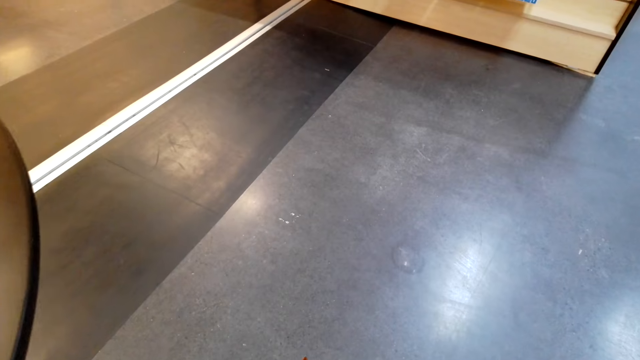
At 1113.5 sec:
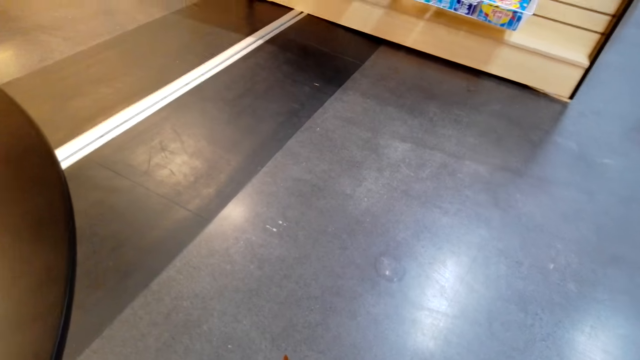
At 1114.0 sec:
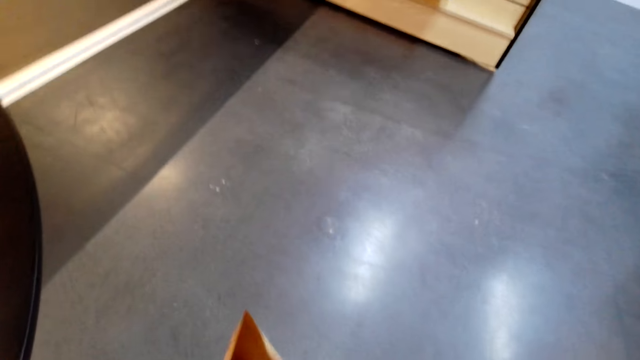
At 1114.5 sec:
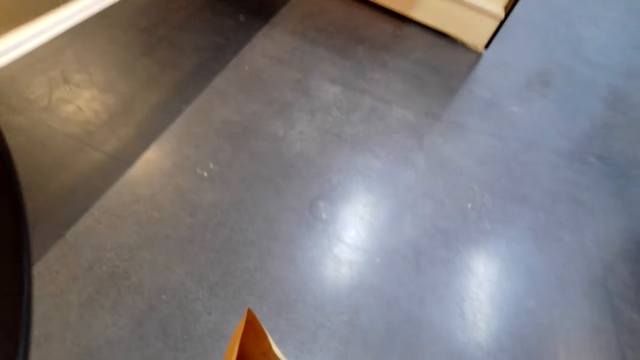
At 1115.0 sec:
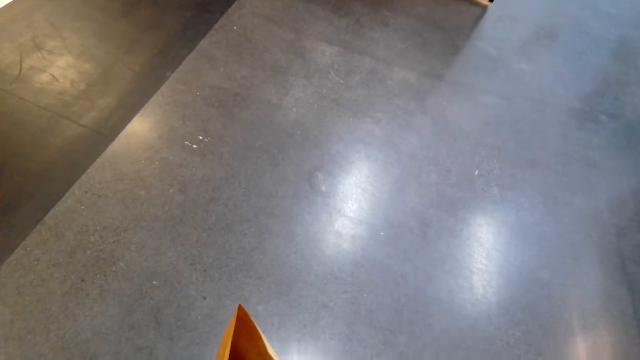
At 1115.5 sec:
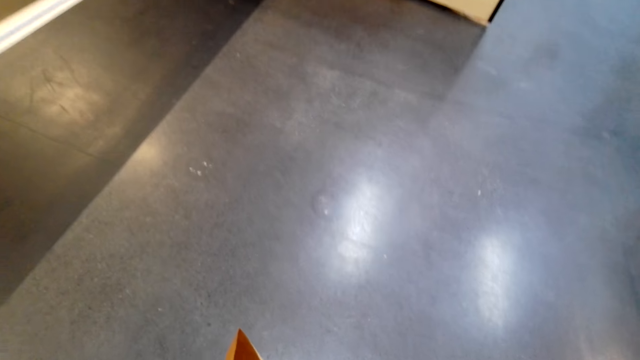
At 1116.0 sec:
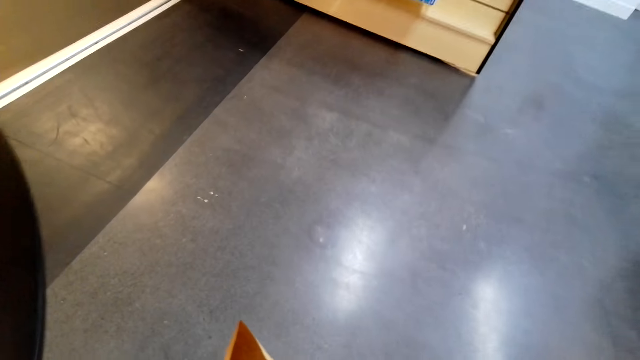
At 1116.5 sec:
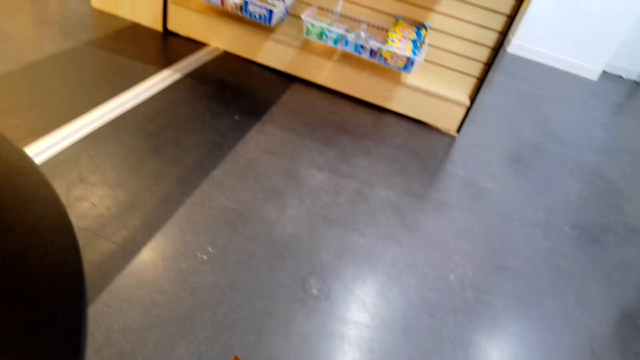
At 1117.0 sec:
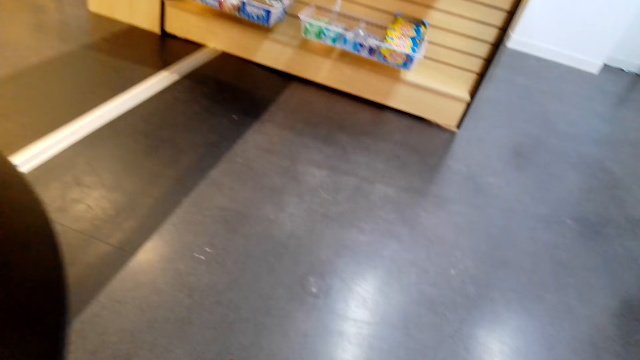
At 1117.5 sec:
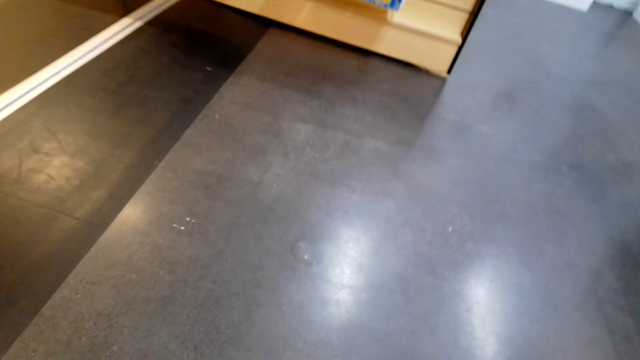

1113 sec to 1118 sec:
The camera wearer puts the goods down on the floor.

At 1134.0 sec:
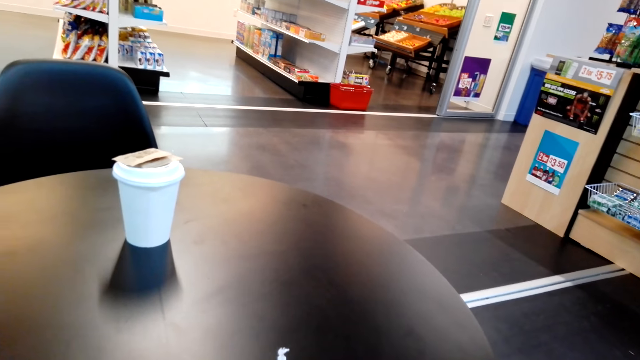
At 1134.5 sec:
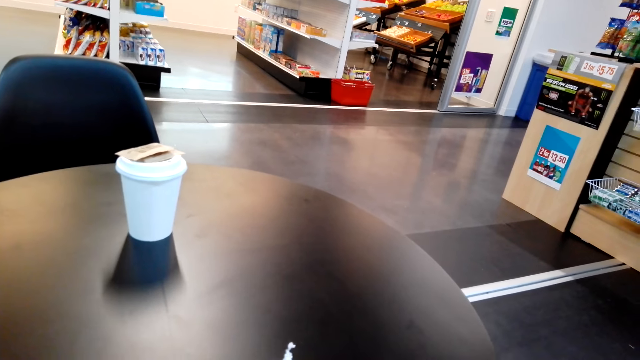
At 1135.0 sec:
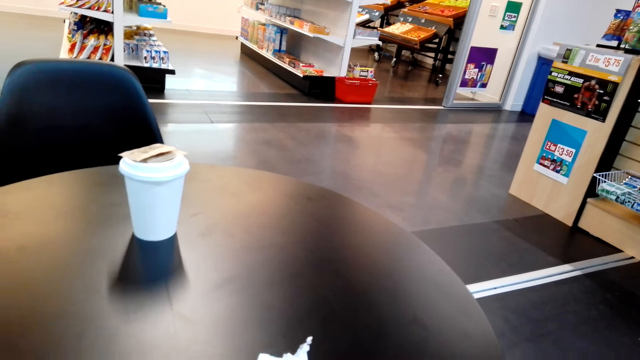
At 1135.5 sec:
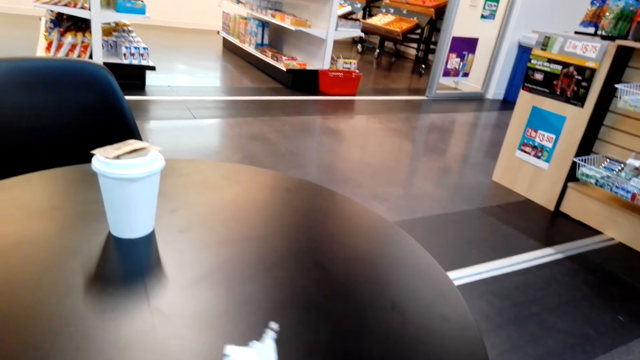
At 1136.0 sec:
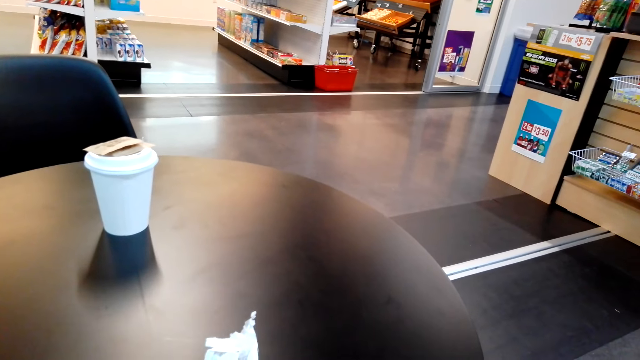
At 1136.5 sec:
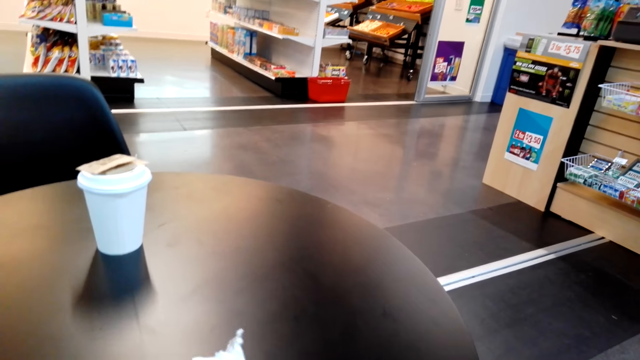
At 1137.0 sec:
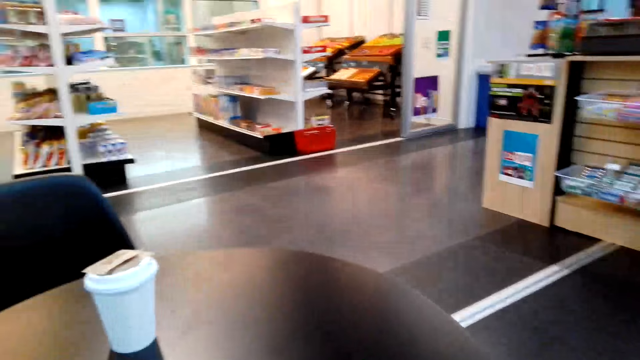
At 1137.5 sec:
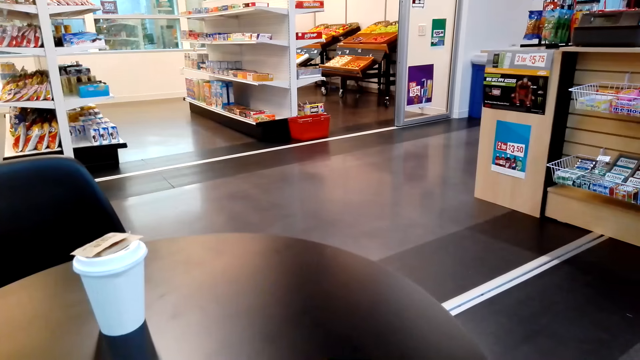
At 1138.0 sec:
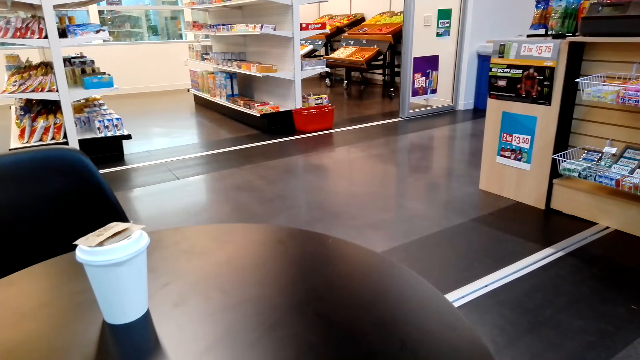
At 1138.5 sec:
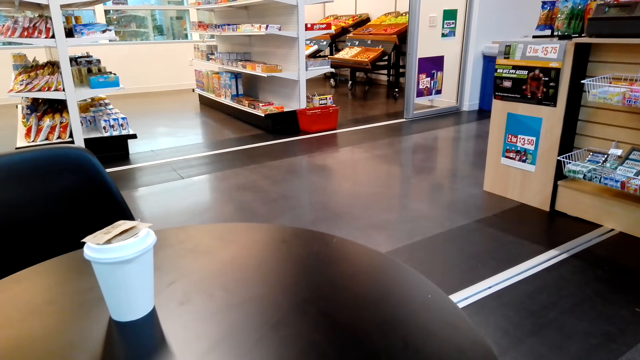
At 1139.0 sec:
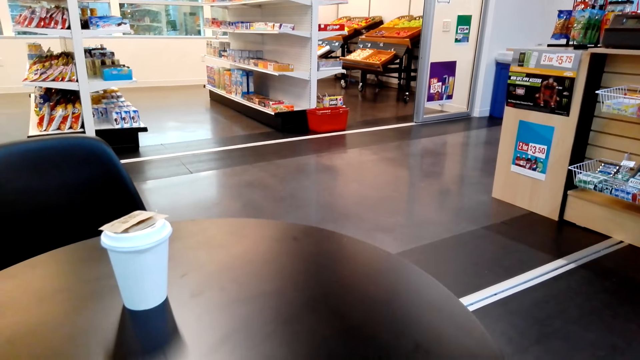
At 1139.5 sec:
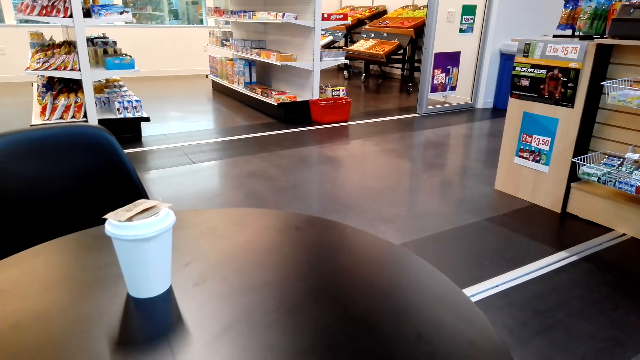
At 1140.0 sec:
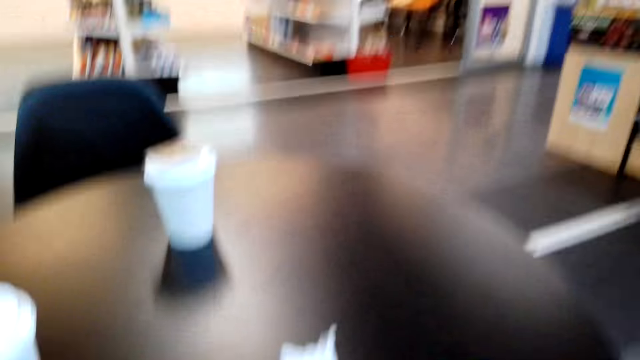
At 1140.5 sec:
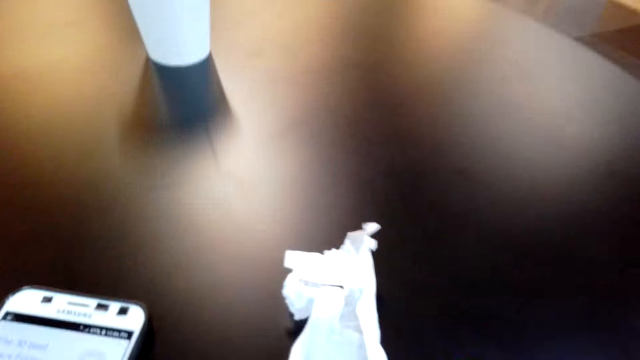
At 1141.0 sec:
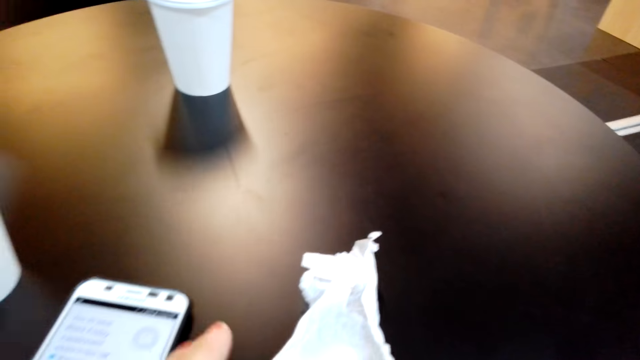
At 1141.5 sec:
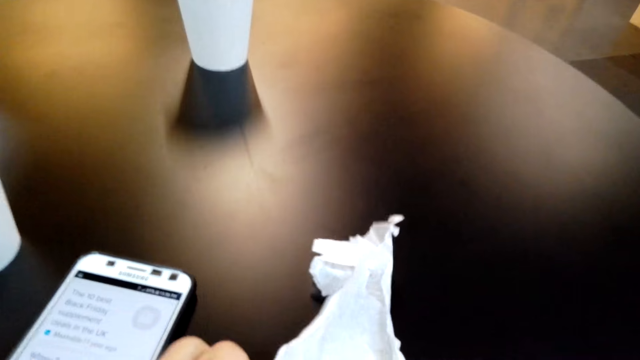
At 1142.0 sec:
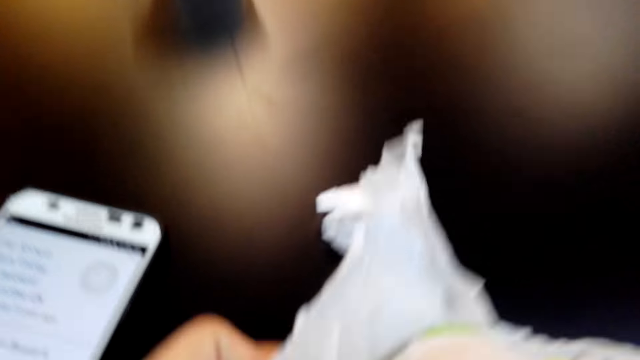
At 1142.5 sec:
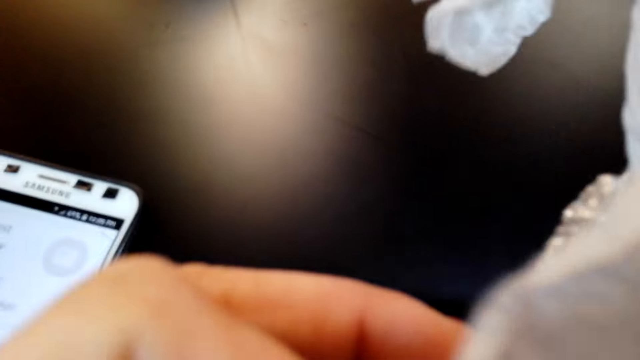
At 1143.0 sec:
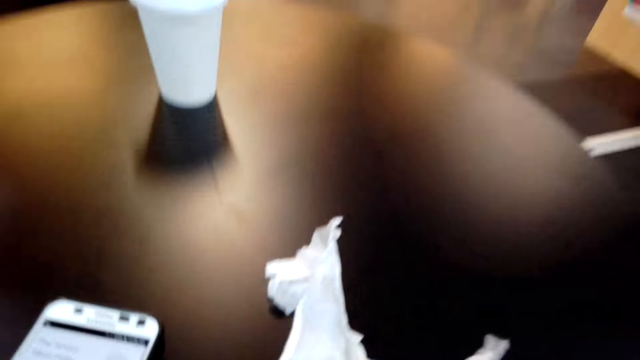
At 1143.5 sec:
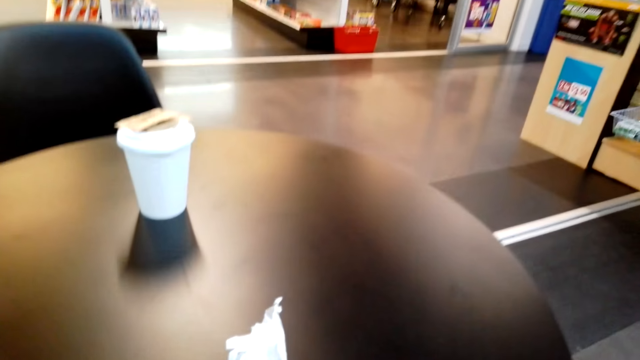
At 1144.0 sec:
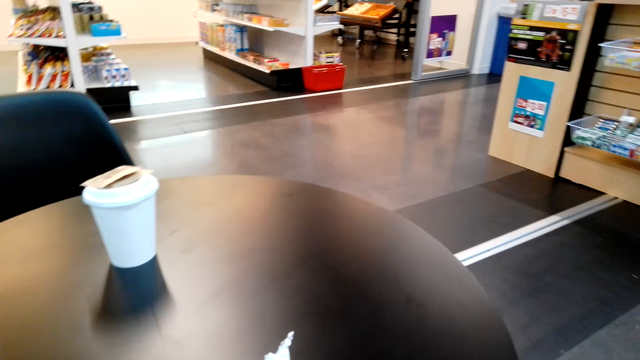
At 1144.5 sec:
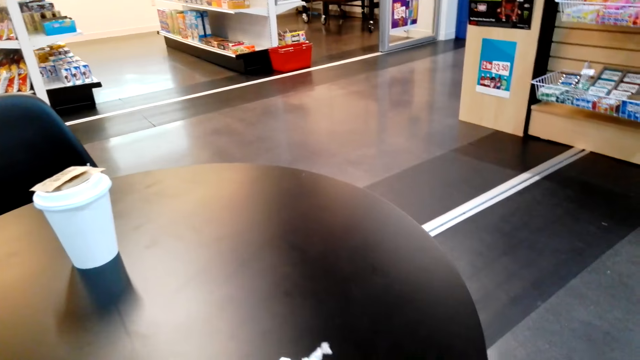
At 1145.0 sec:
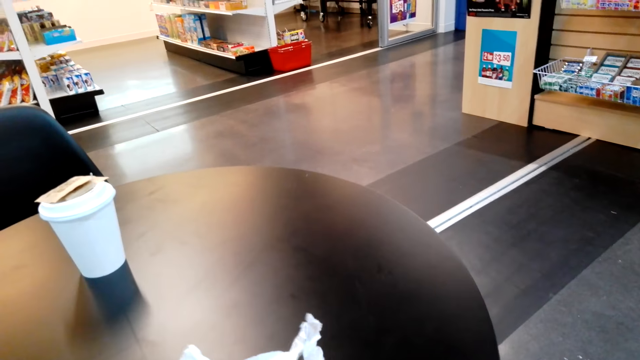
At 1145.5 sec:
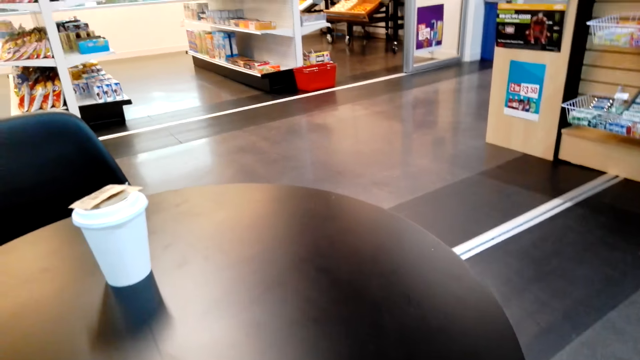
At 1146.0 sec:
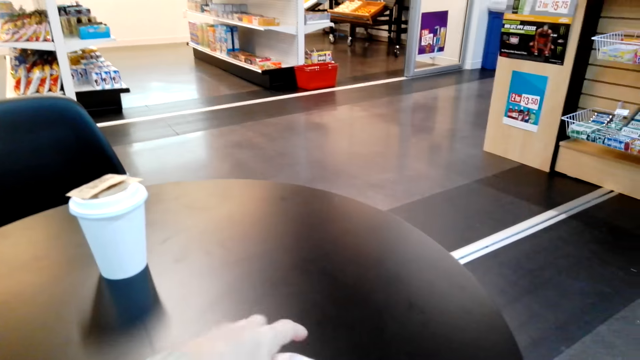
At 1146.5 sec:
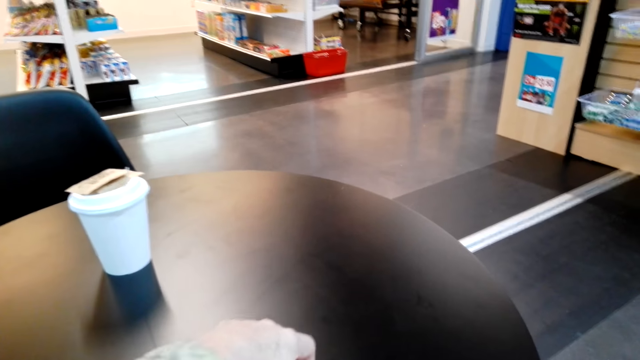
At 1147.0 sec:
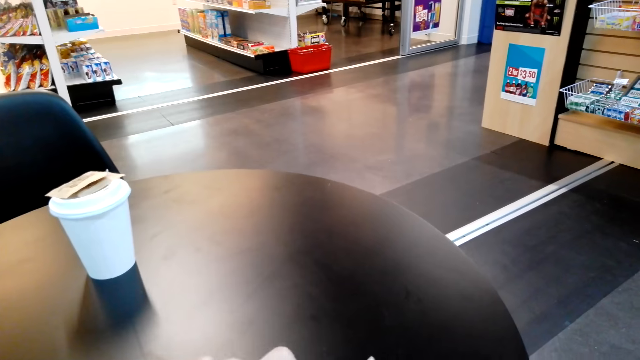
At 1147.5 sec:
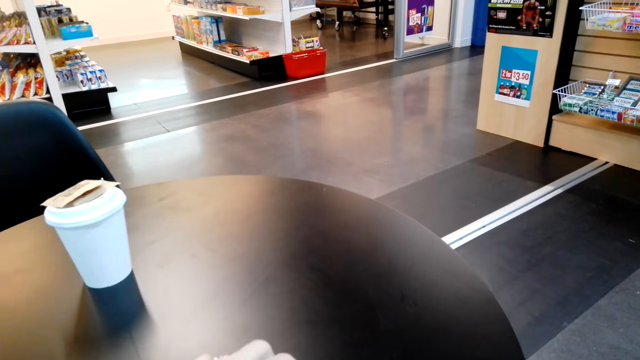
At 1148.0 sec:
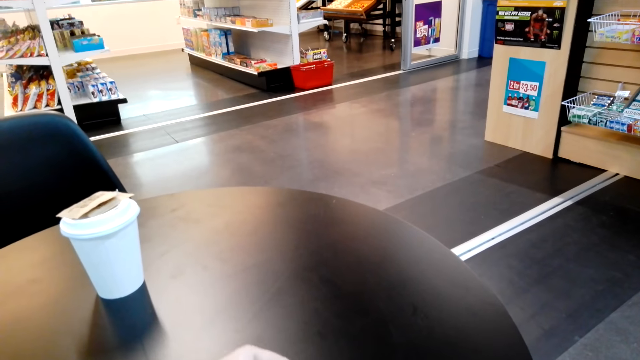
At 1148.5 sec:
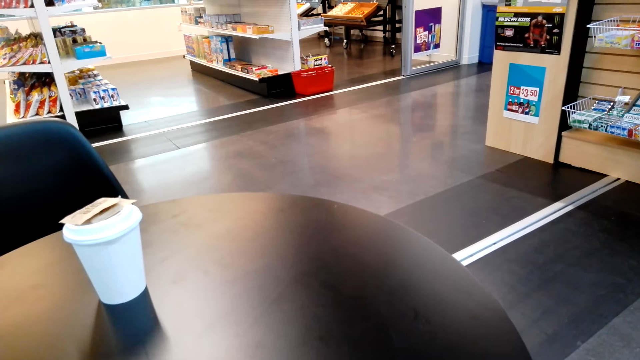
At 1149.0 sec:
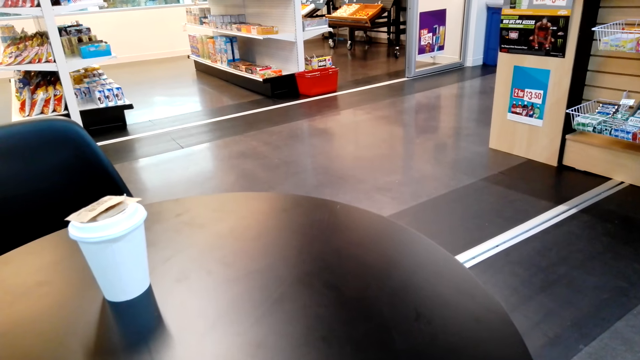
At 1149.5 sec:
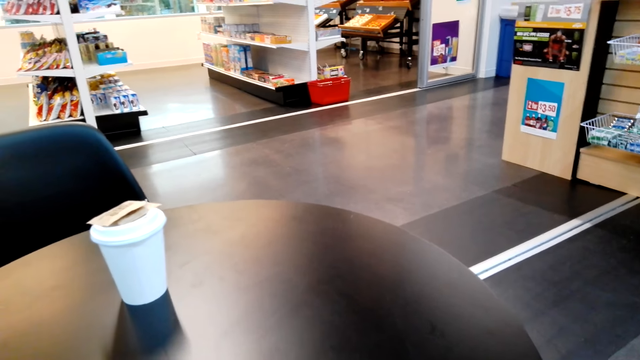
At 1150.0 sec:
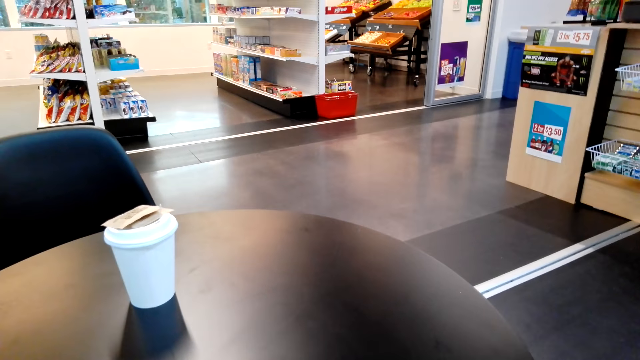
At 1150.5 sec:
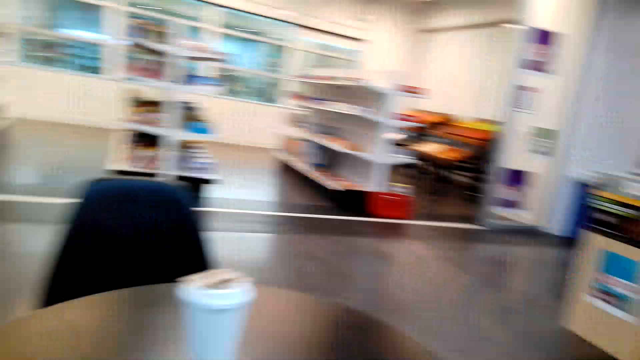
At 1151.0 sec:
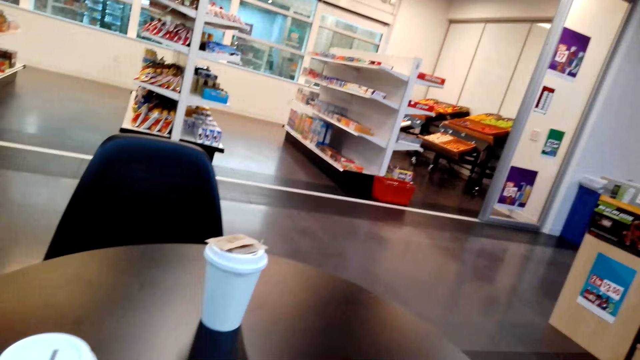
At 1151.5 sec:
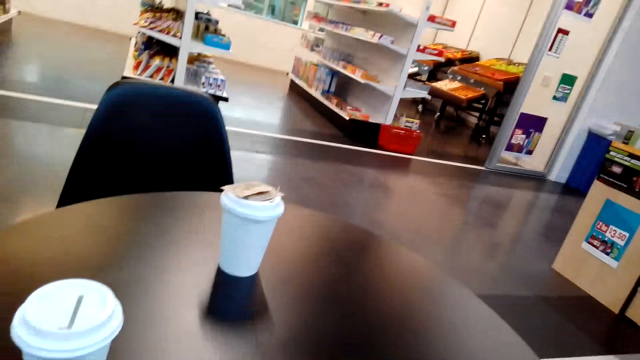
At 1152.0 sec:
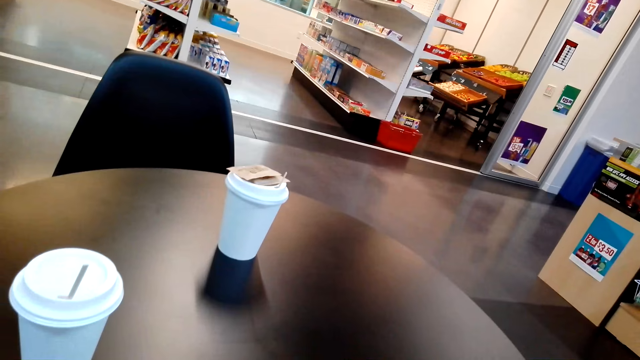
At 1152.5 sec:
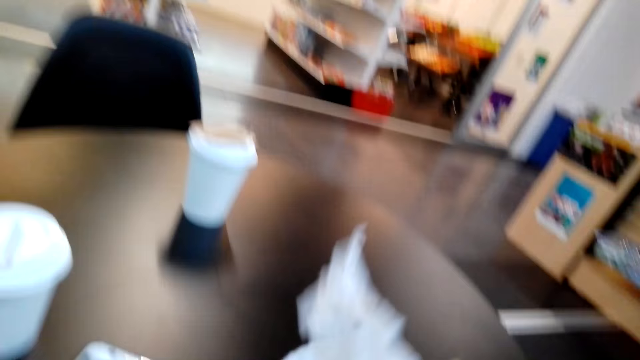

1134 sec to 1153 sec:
The camera wearer opens up the sandwich. They smell at the sandwich. They put the sandwich on the table.
